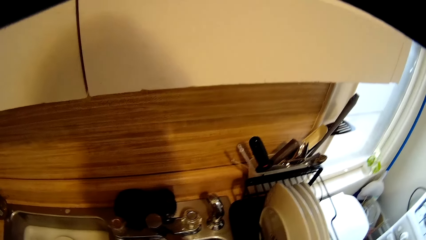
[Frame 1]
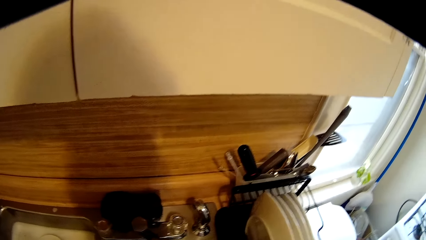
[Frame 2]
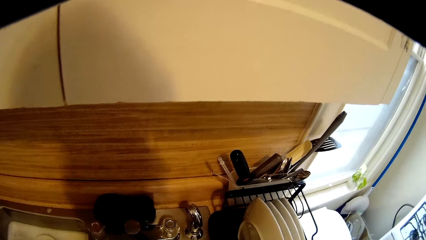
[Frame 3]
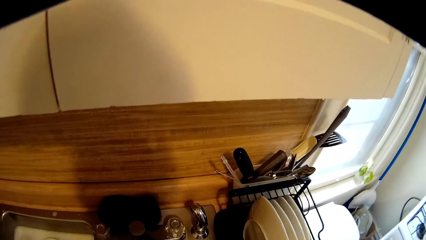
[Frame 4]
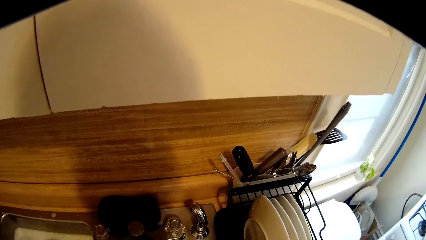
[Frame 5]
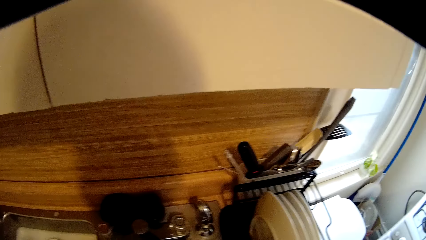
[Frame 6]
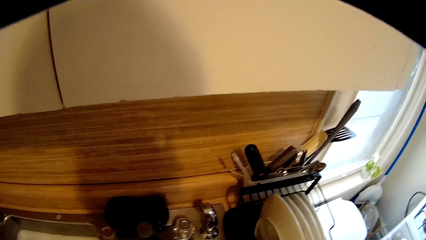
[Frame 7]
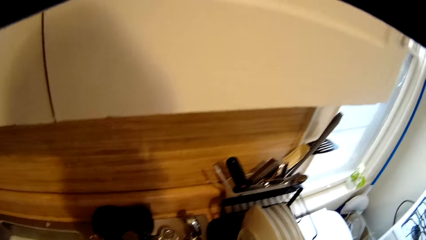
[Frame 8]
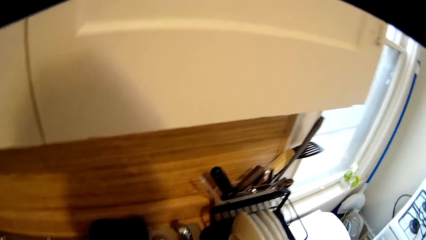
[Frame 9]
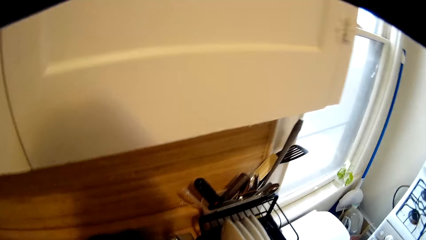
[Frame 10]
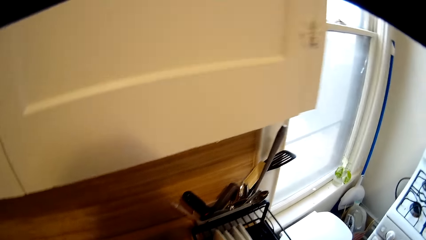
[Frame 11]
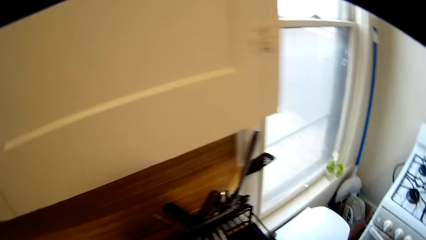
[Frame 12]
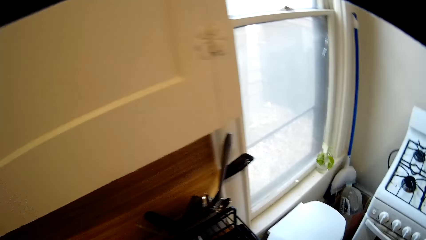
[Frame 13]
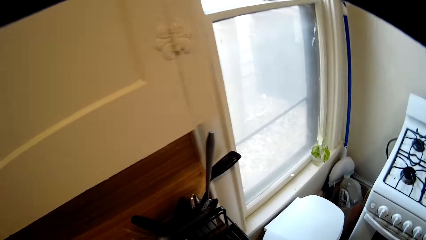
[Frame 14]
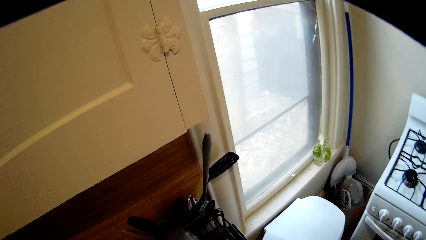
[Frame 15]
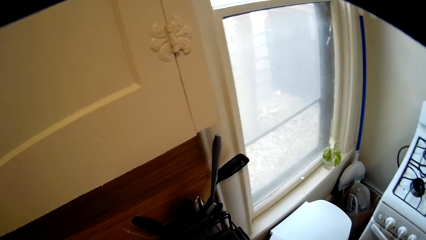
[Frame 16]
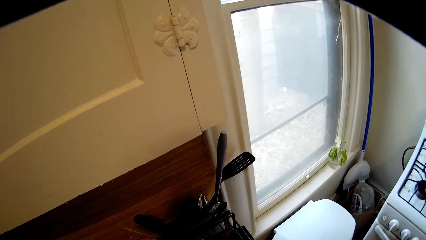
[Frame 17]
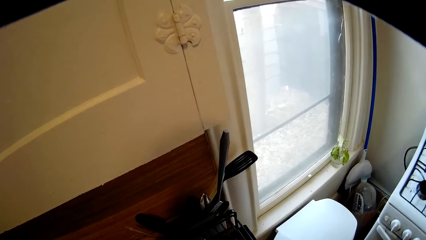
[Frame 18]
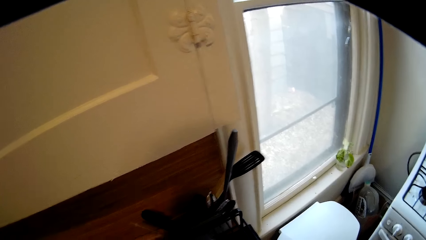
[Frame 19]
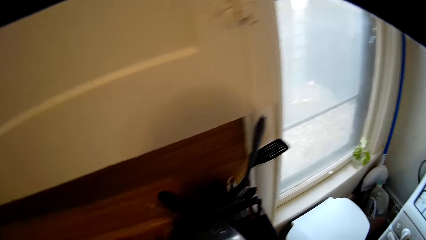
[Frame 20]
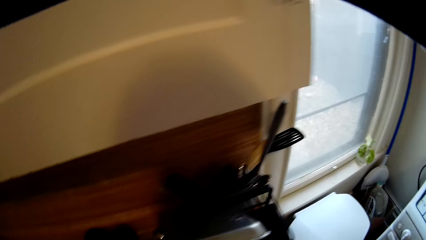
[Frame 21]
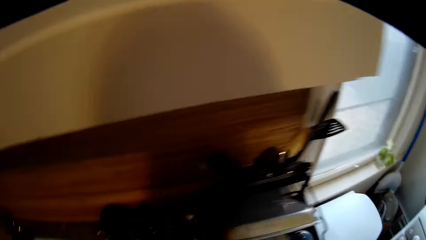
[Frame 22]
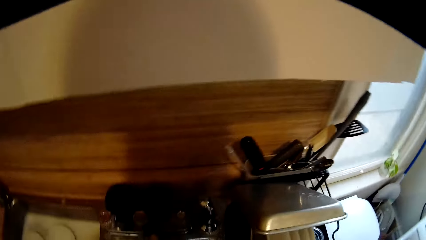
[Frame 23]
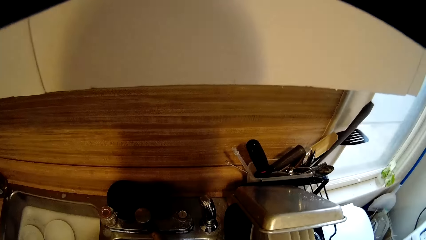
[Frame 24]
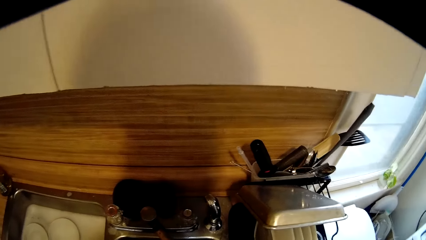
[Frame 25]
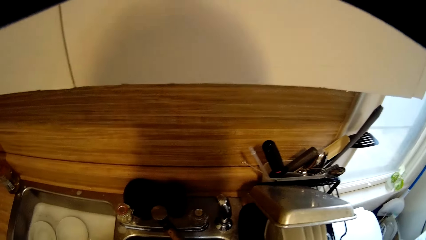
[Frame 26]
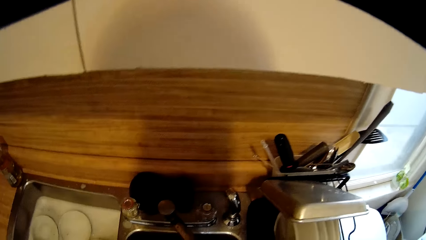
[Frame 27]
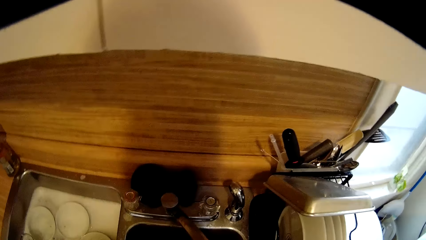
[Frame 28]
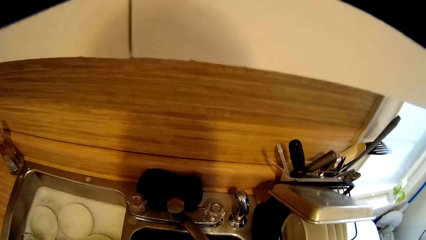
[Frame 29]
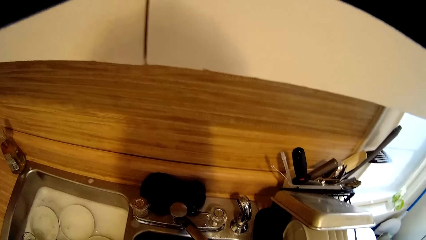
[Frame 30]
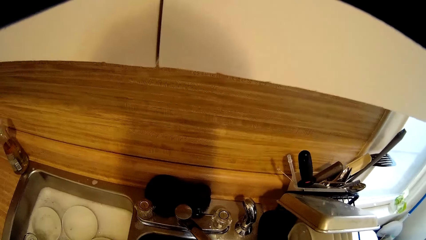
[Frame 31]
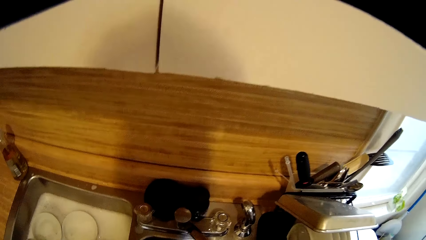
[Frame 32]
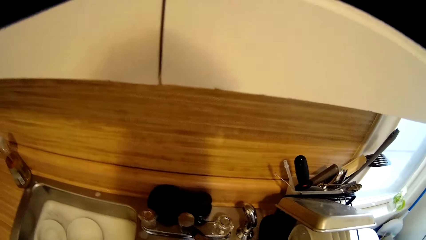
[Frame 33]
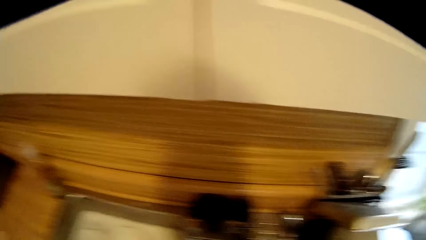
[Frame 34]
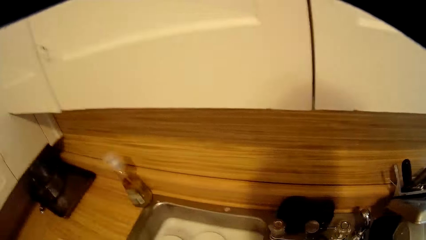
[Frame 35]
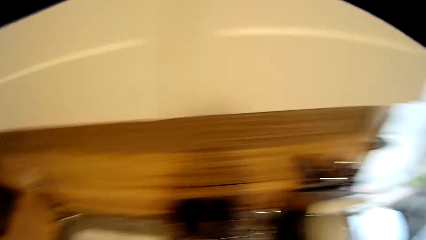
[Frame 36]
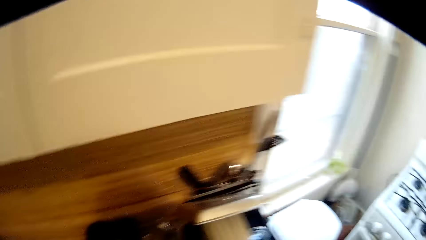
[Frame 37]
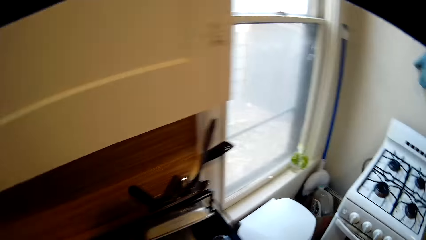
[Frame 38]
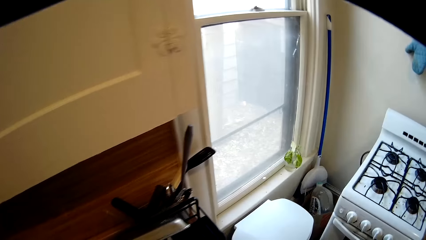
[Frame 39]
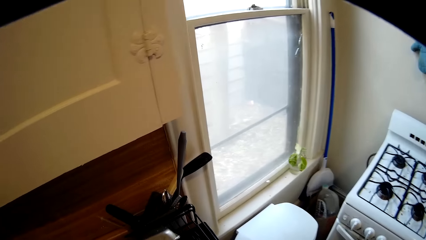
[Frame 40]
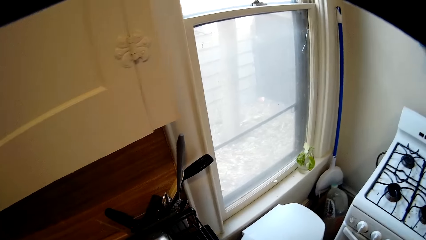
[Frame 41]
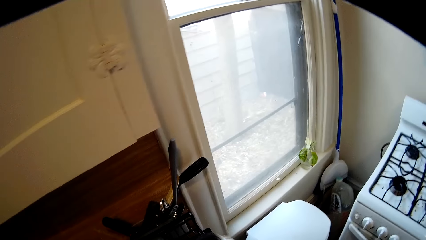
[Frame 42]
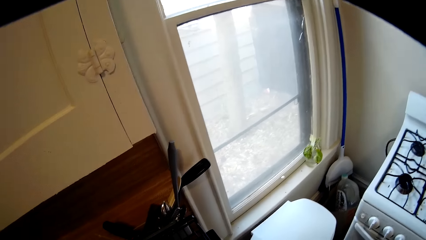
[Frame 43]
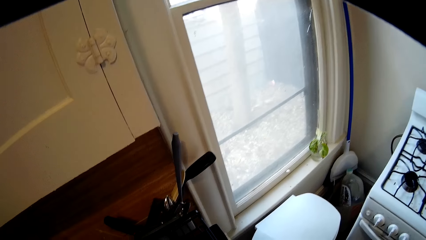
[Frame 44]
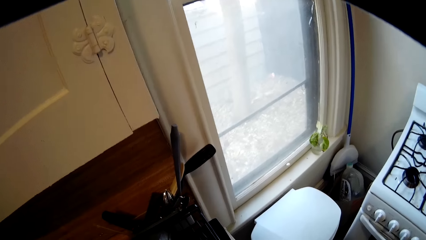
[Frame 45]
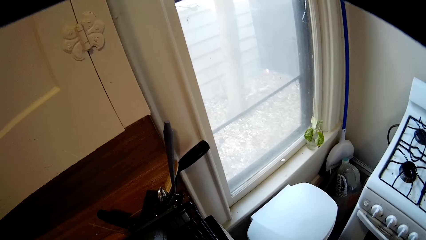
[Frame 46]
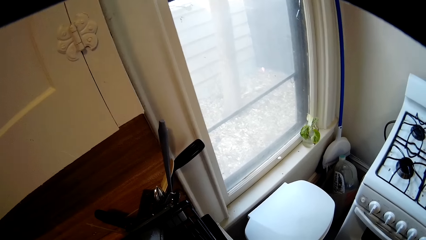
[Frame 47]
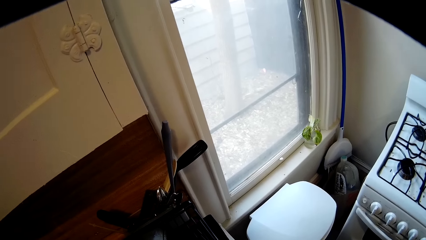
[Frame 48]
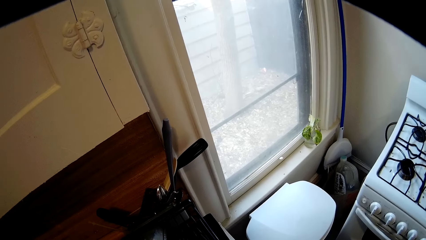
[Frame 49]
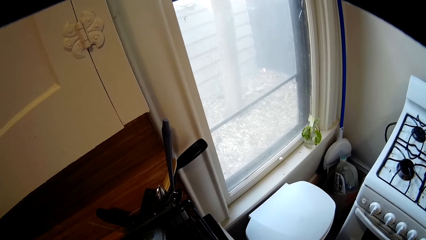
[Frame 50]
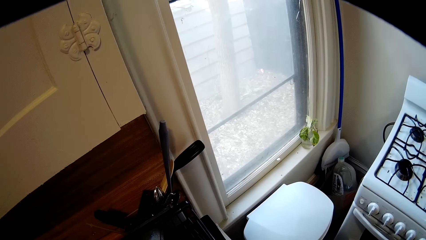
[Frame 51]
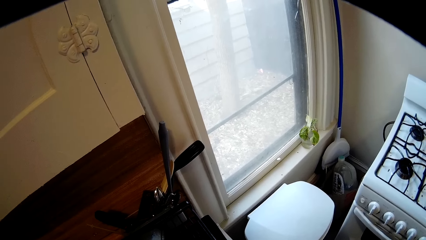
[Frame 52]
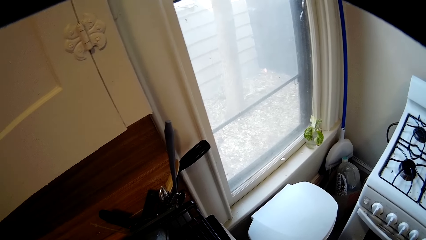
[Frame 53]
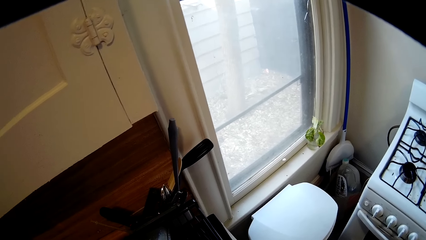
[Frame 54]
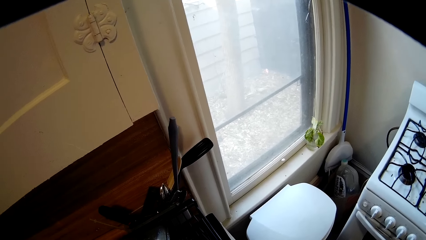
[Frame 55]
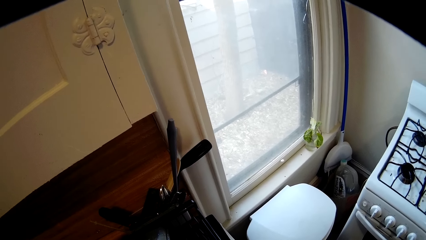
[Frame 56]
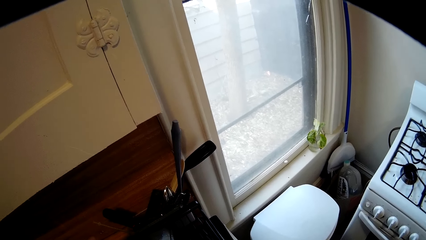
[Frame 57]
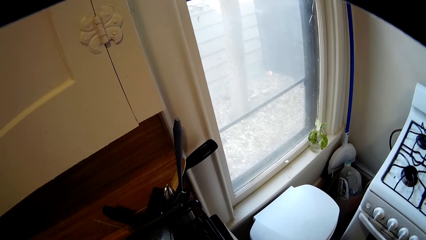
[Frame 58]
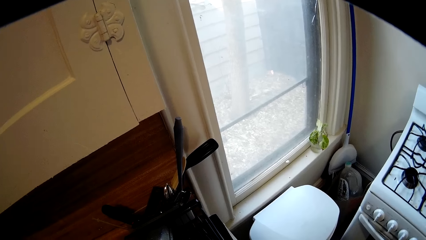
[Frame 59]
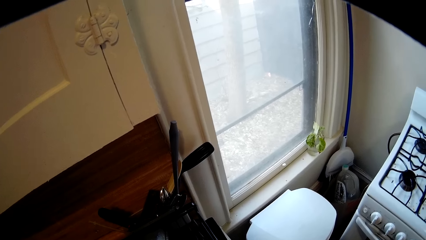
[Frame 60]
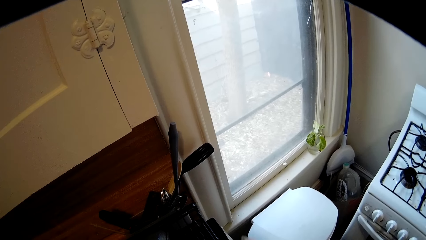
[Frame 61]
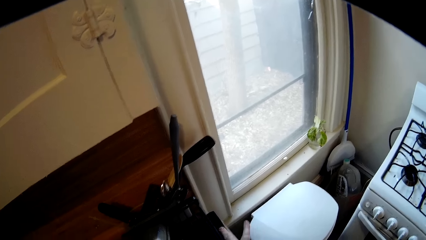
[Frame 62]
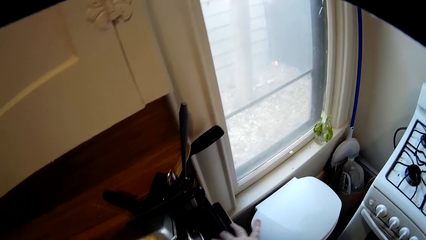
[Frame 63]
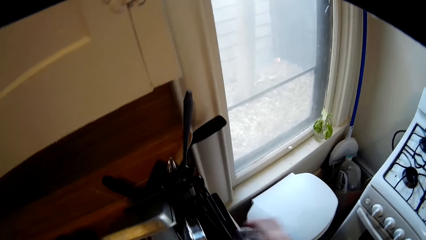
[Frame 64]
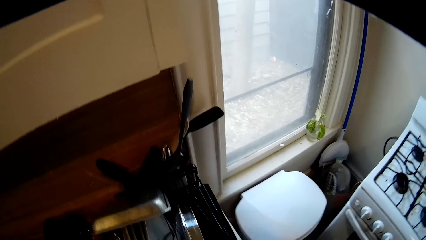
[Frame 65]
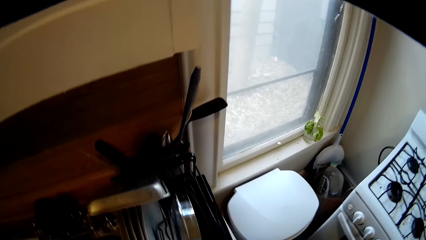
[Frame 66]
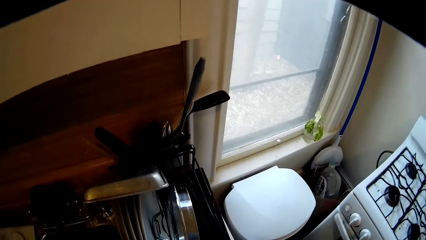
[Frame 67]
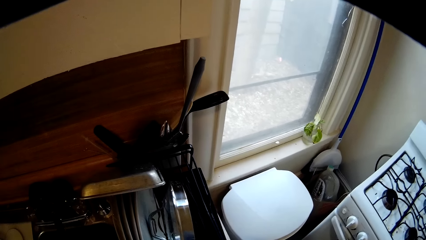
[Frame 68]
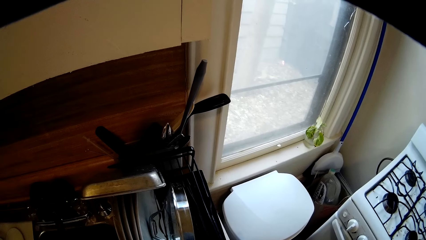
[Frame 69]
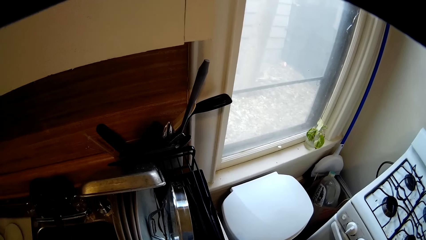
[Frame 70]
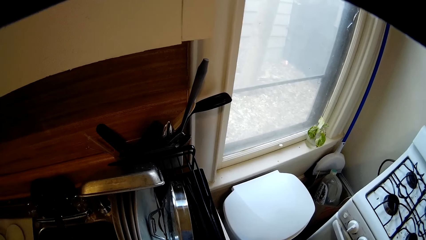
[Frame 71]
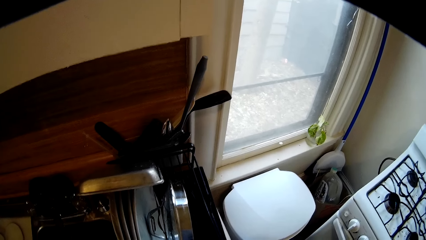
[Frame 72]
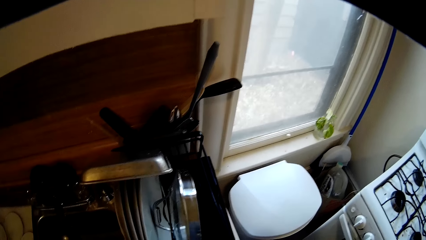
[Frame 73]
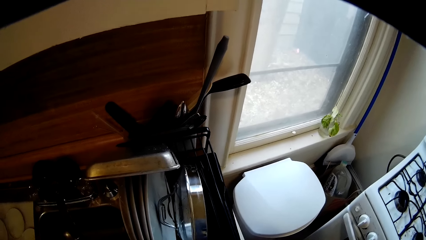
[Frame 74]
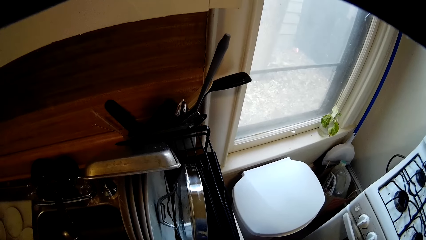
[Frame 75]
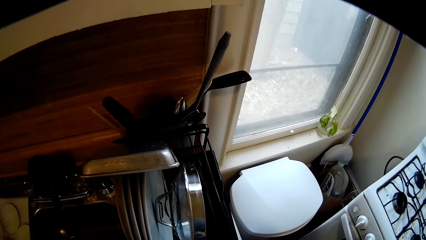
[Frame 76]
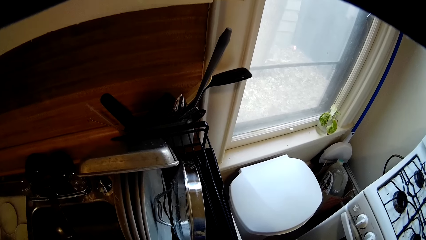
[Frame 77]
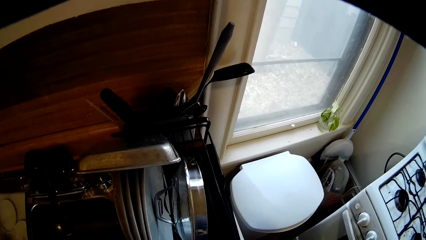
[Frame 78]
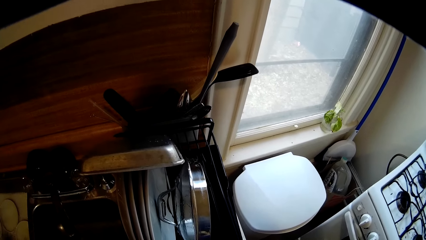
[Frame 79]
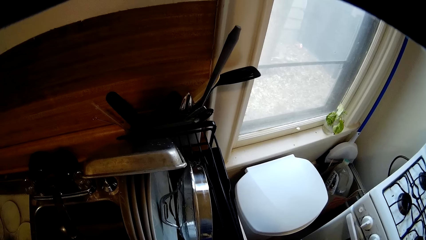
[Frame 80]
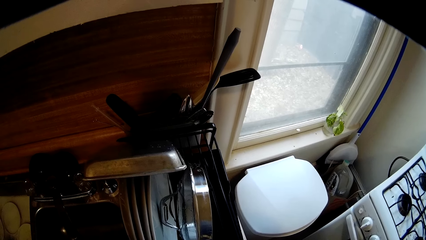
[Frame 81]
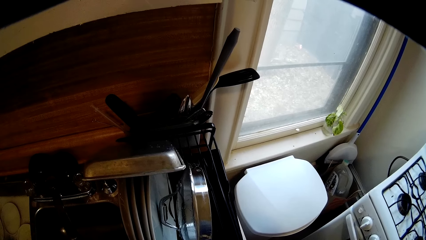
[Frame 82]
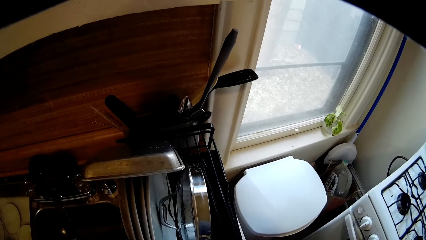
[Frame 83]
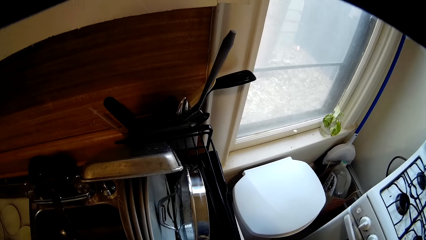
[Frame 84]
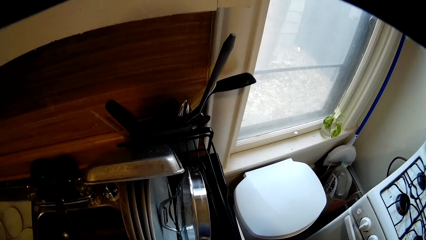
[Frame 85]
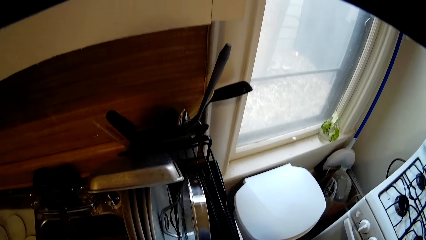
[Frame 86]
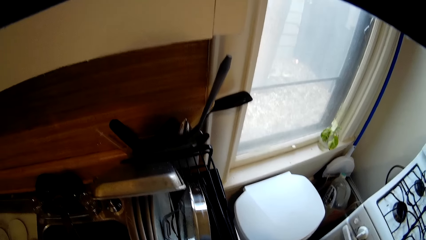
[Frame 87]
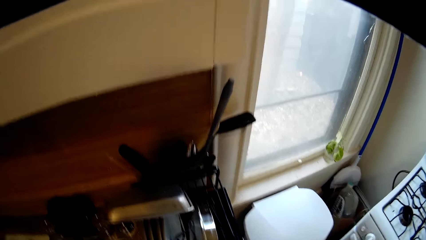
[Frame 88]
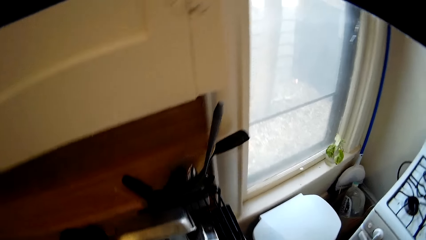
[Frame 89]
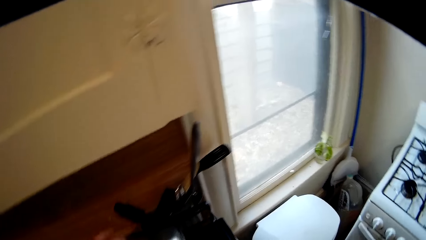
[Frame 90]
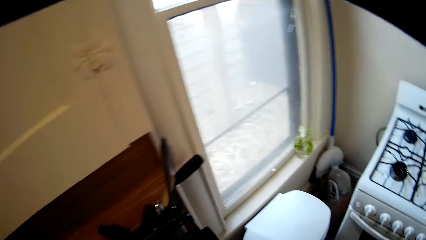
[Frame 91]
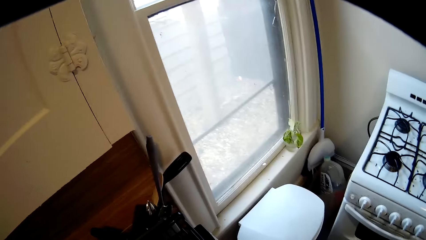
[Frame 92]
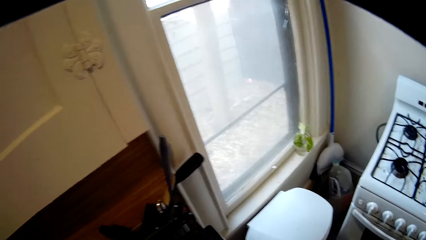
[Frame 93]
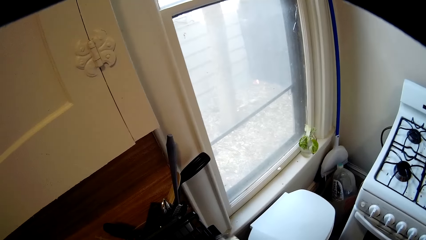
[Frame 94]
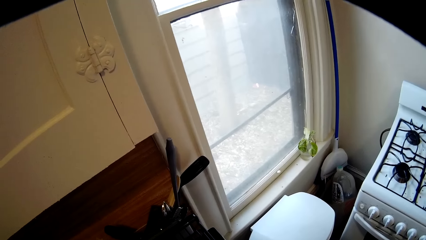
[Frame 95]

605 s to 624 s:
The camera wearer drops the plate. They put something in the utensil holder. They walk around the kitchen. They drop the plate again. They stand beside the utensil holder.
